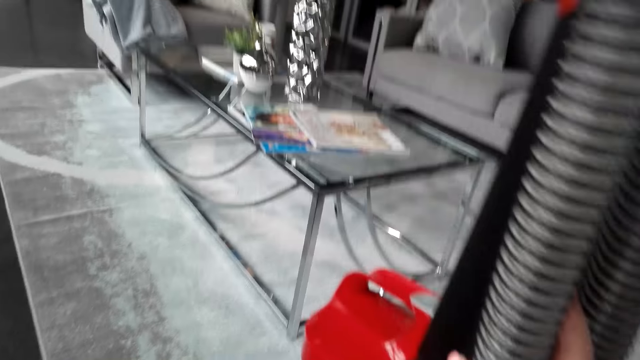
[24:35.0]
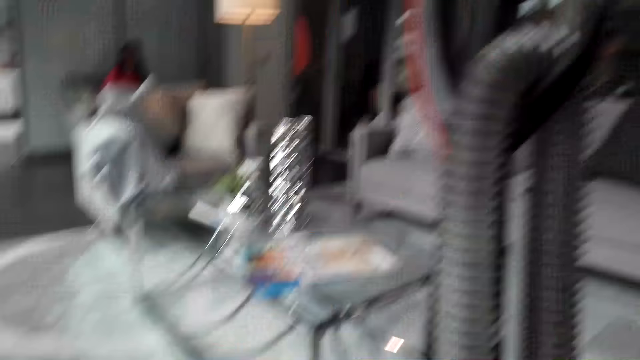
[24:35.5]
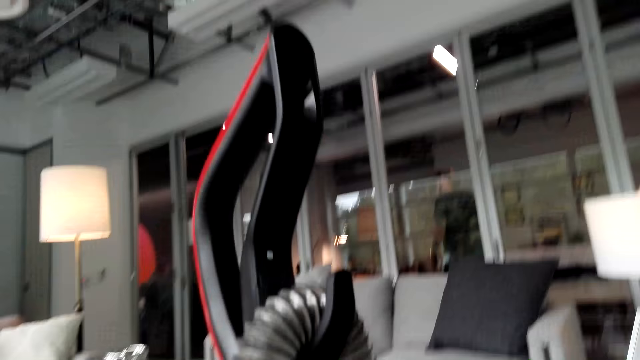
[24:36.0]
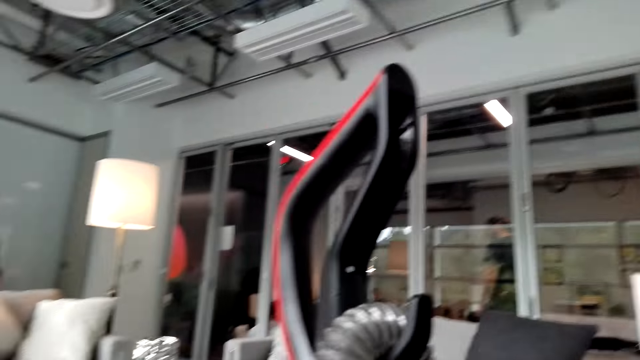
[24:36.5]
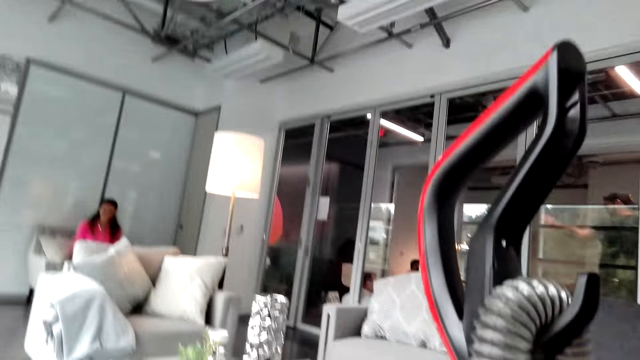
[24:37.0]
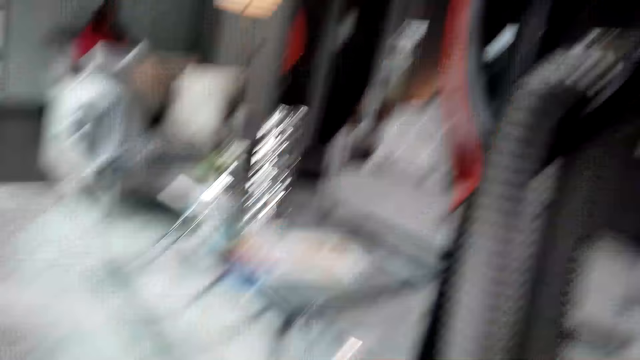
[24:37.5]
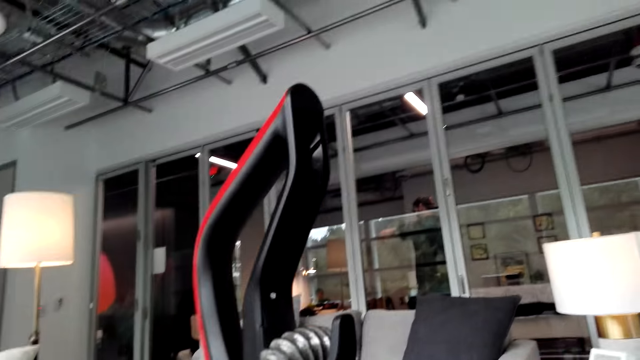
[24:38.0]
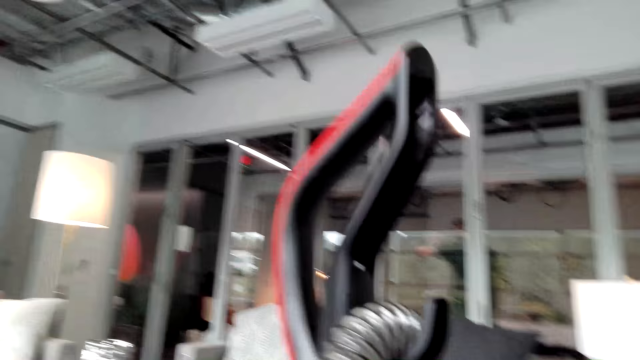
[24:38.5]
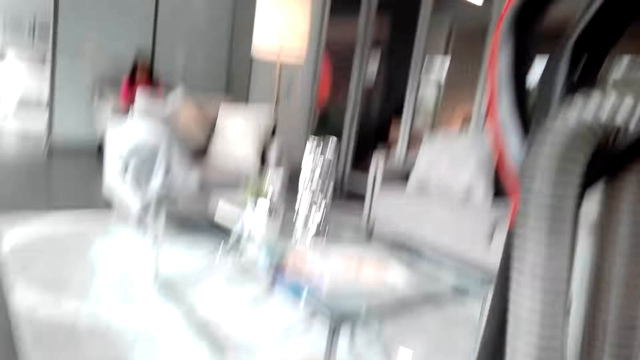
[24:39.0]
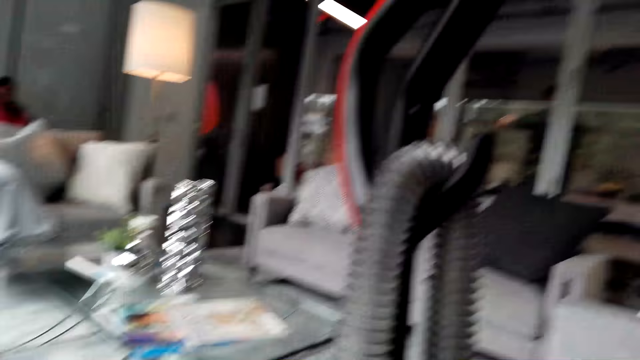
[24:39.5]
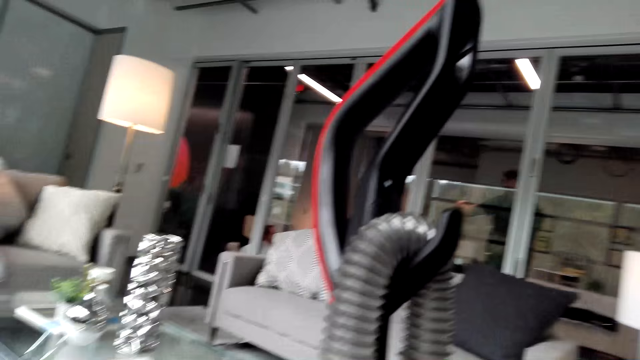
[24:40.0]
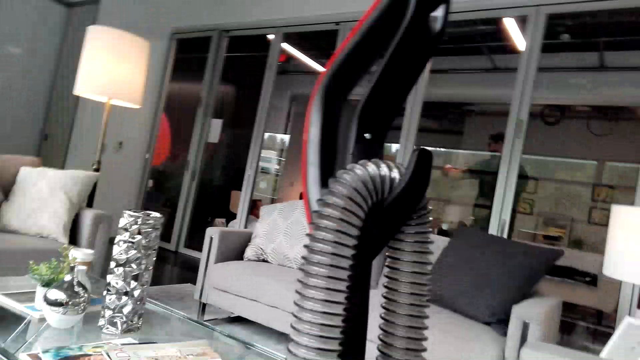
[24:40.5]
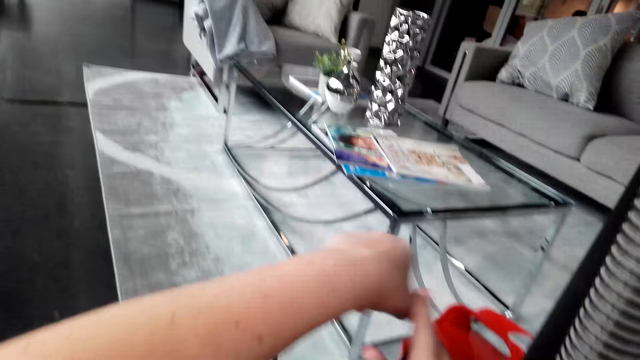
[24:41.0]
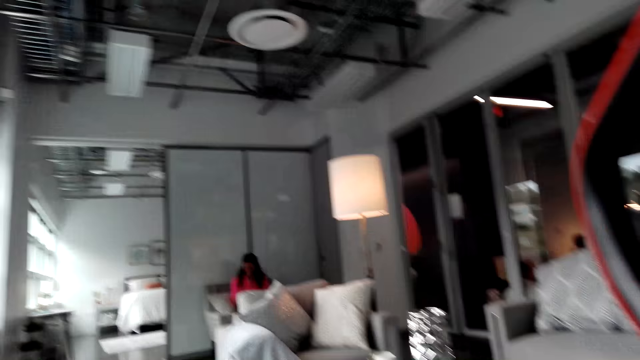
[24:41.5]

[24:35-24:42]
The camera wearer fixes the vacuum cleaner.

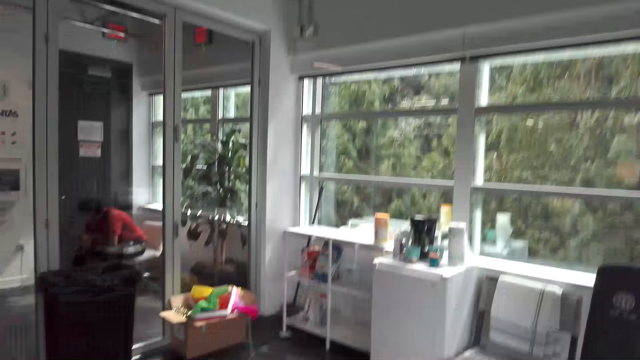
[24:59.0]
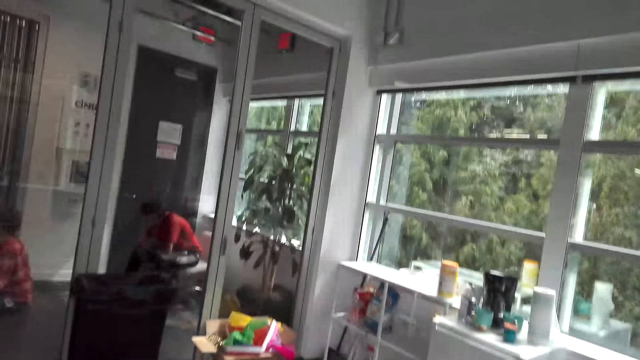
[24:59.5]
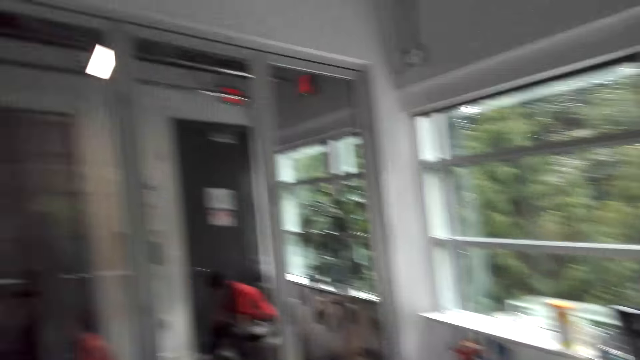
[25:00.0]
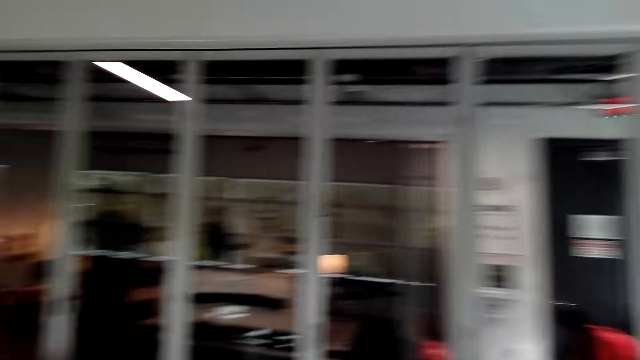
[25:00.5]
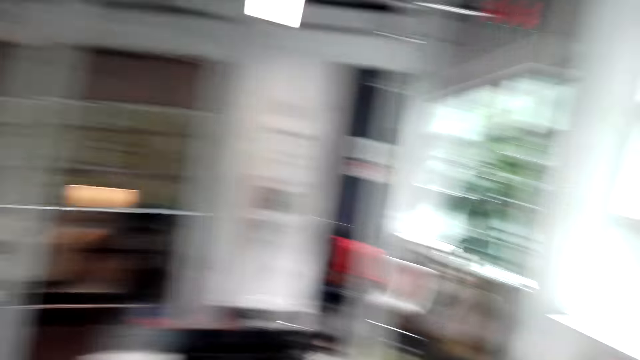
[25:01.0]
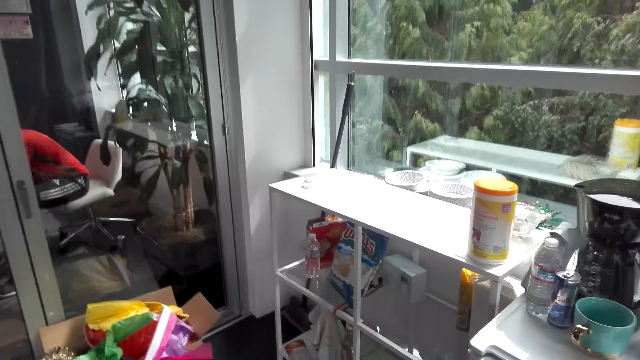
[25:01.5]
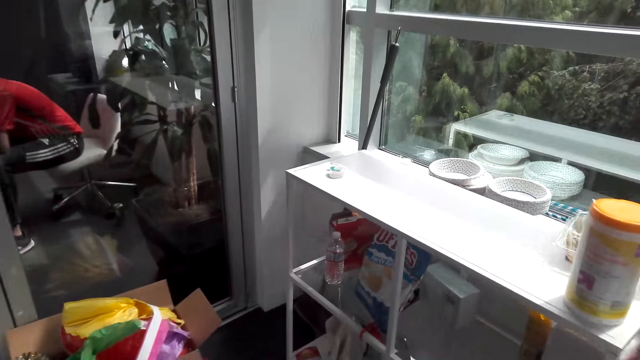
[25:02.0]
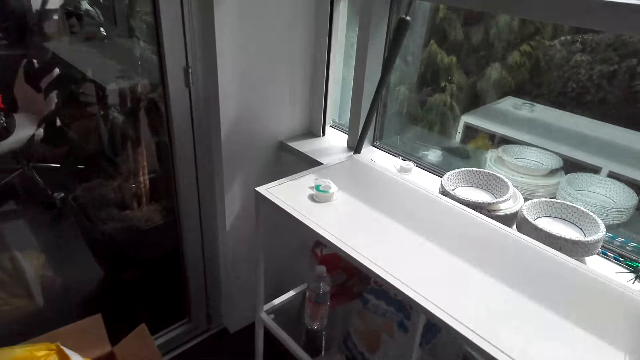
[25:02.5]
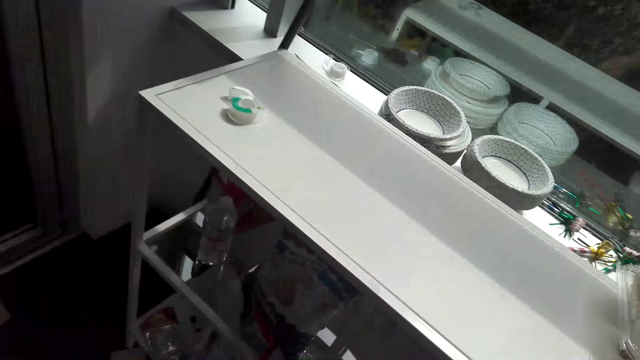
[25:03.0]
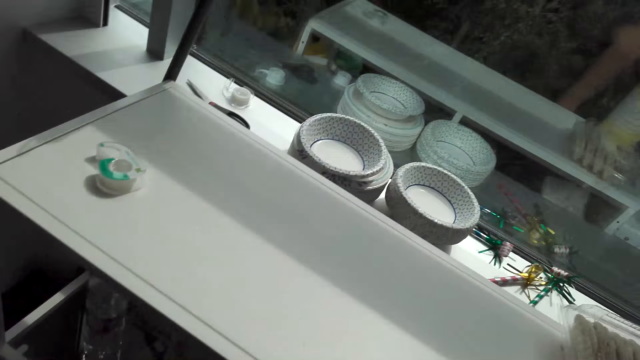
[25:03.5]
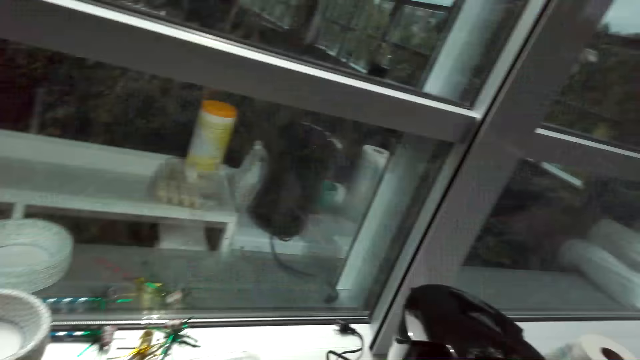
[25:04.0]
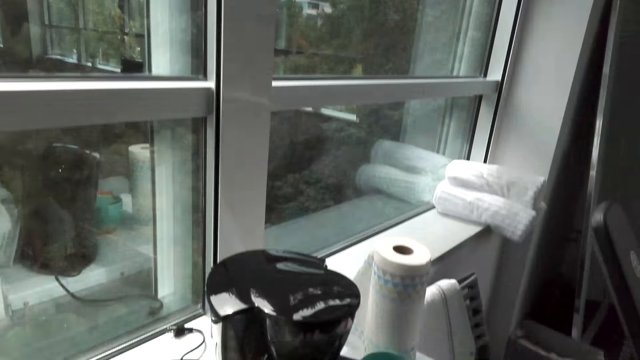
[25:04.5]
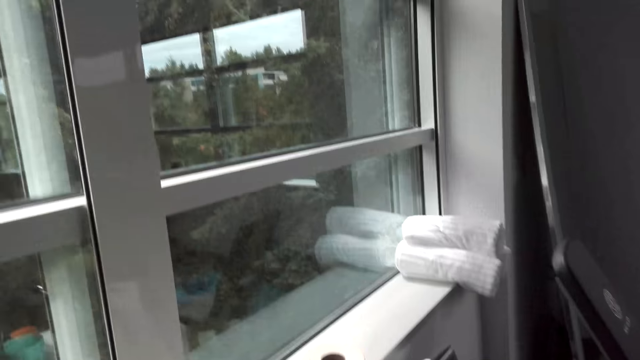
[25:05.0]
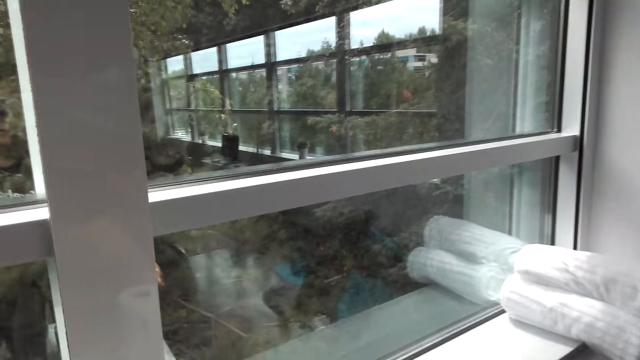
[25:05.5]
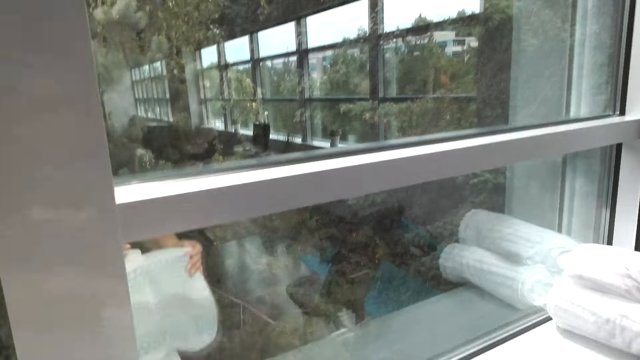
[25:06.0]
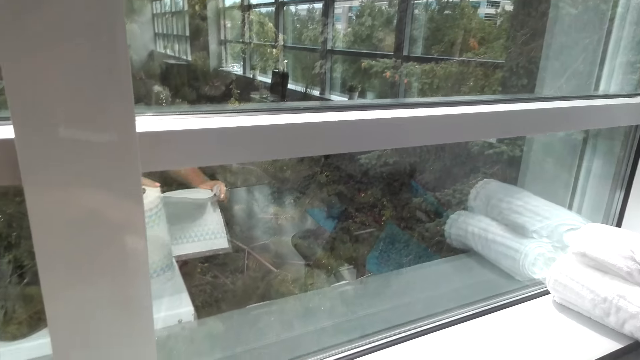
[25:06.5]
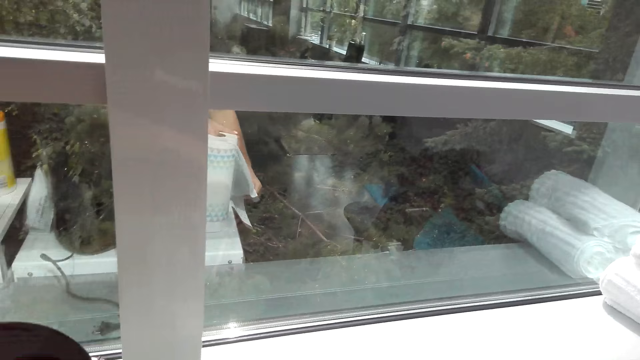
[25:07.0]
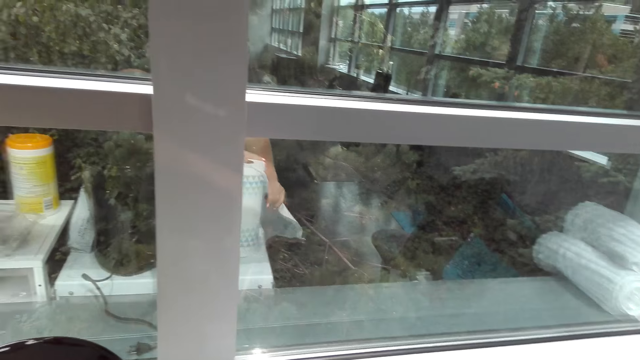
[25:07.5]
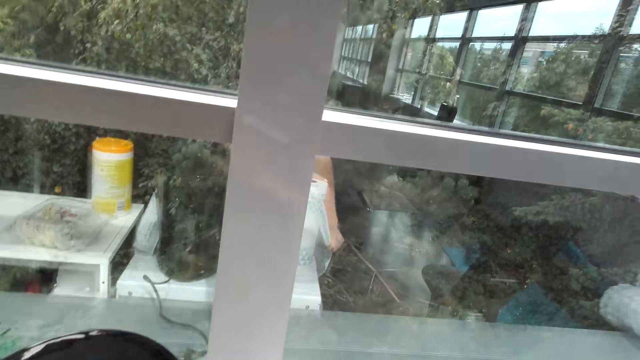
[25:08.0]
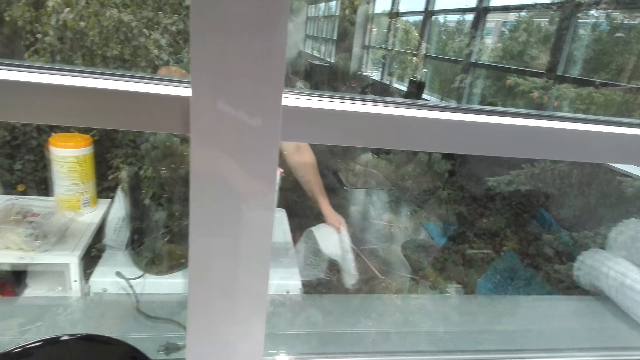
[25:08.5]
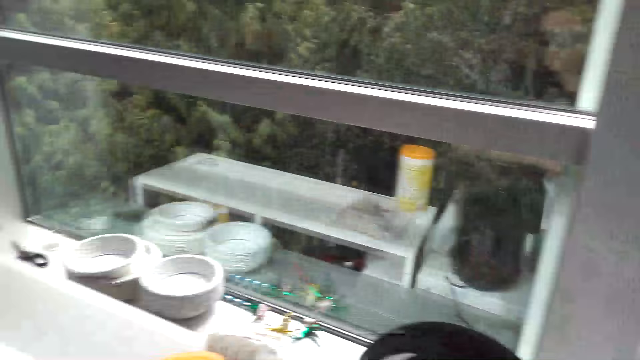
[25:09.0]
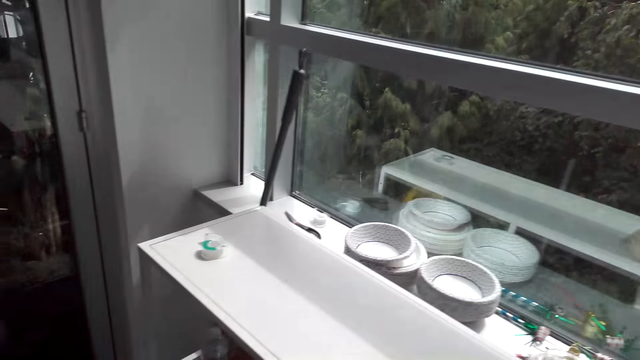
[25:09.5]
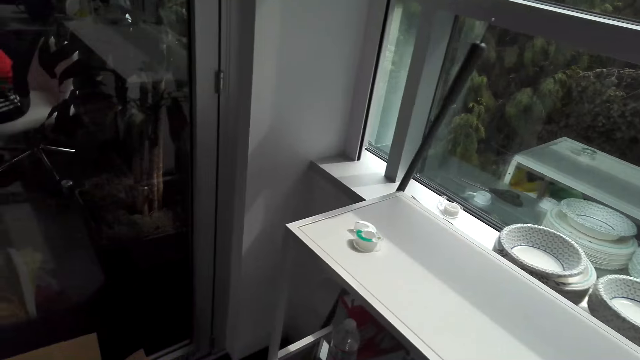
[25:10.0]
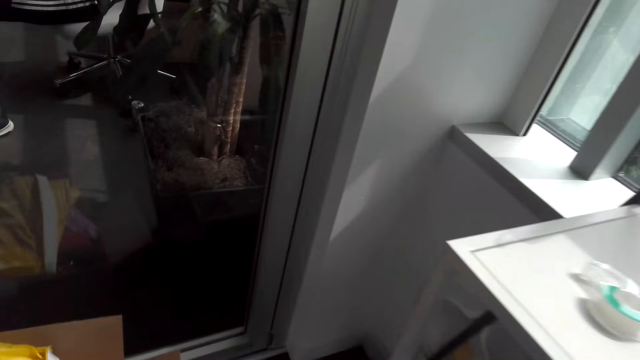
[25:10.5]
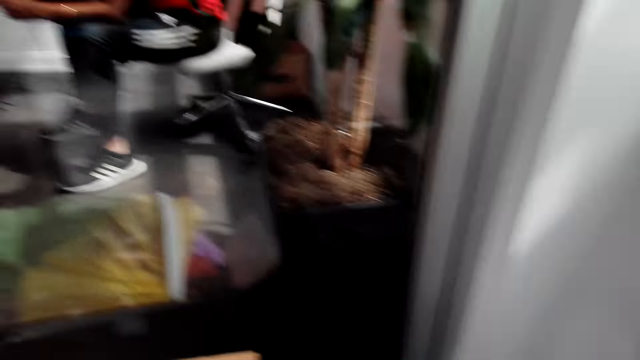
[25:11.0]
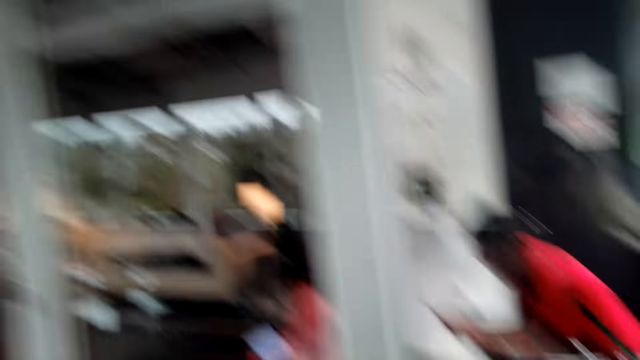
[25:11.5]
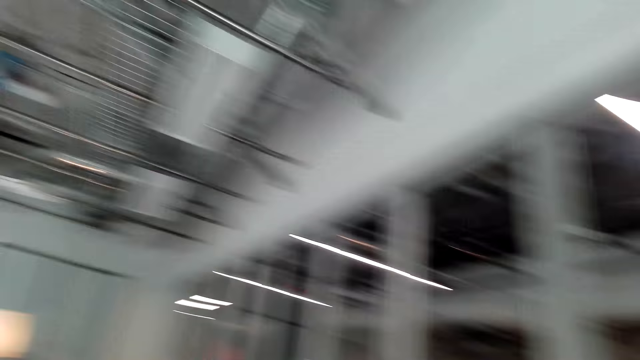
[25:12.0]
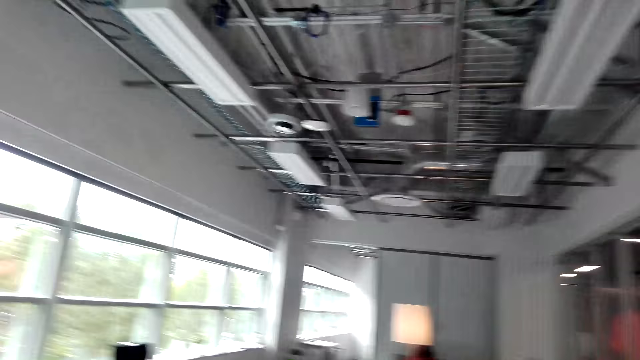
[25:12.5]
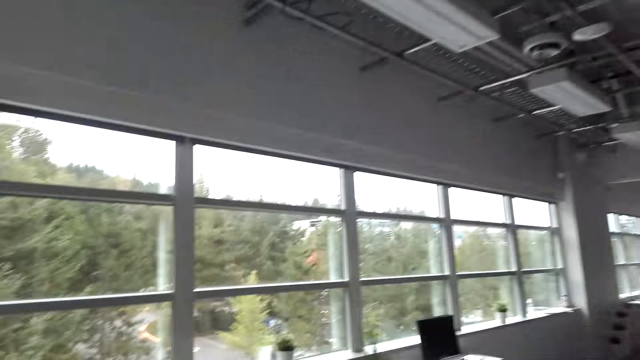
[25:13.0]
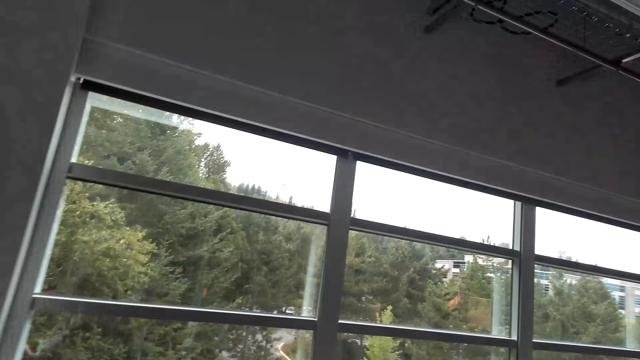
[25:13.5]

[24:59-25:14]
The camera wearer walks in the room. They pluck the serviette. They hold a kitchen towel. They walk in the room.
